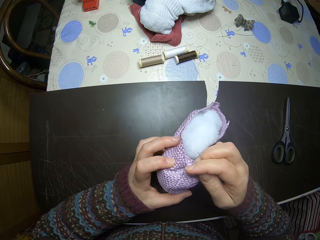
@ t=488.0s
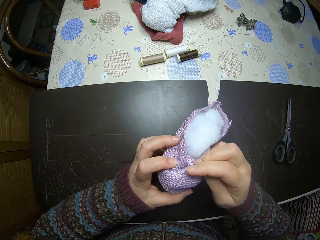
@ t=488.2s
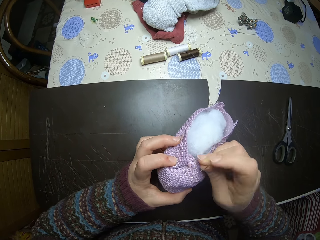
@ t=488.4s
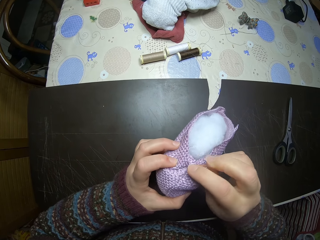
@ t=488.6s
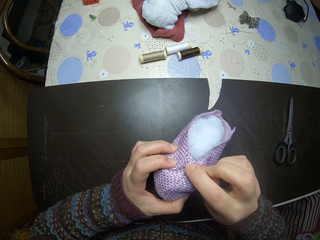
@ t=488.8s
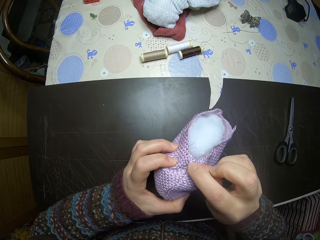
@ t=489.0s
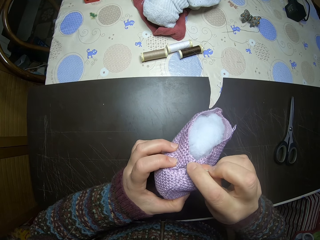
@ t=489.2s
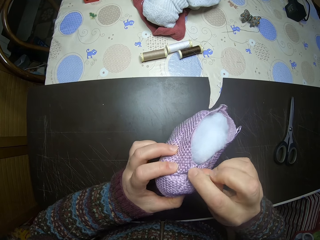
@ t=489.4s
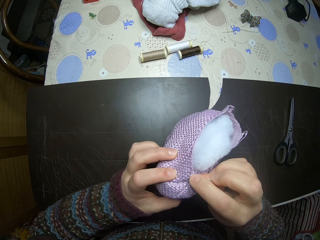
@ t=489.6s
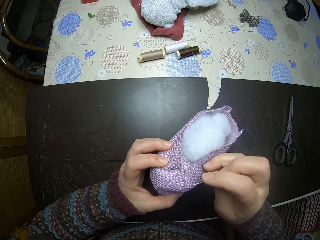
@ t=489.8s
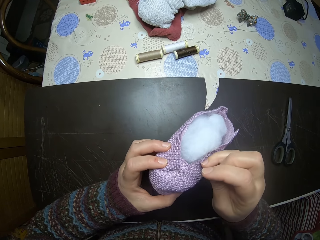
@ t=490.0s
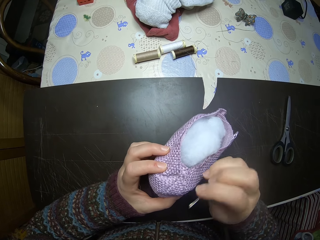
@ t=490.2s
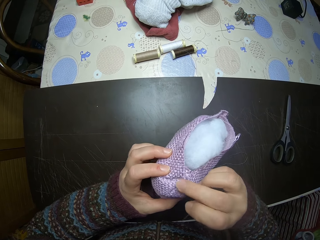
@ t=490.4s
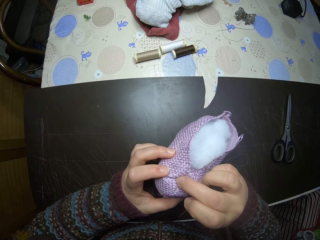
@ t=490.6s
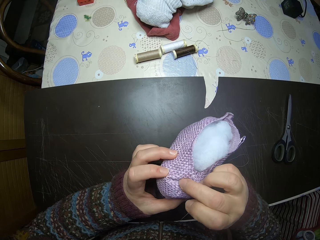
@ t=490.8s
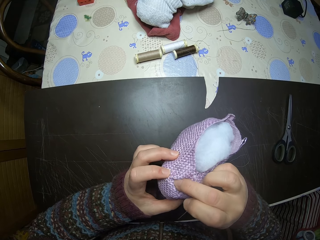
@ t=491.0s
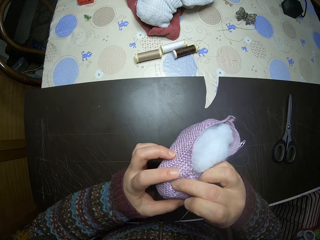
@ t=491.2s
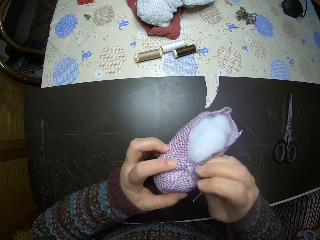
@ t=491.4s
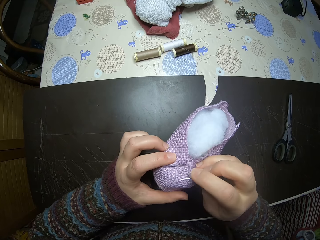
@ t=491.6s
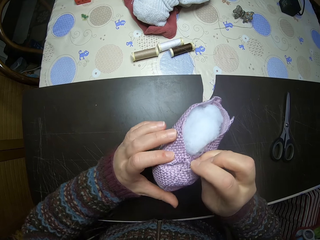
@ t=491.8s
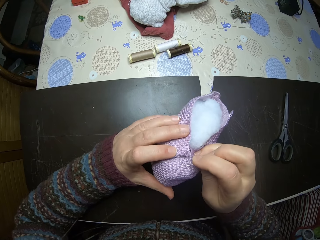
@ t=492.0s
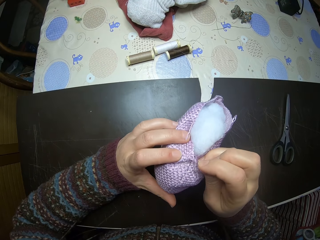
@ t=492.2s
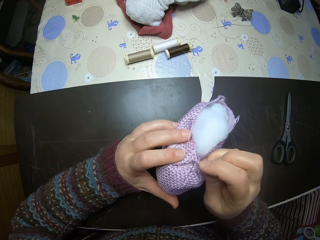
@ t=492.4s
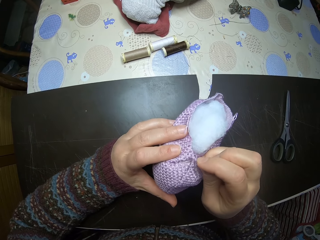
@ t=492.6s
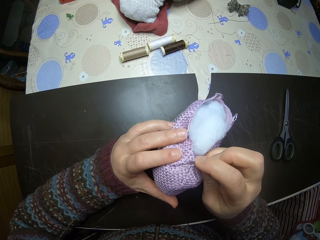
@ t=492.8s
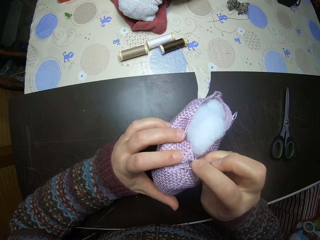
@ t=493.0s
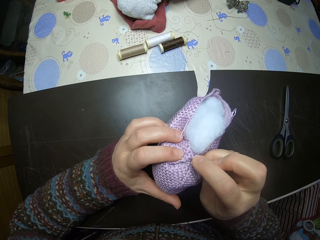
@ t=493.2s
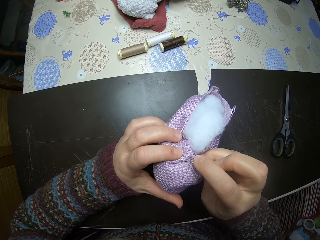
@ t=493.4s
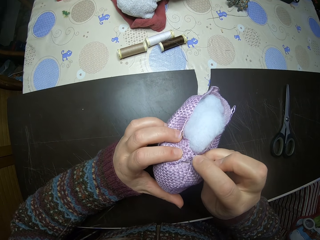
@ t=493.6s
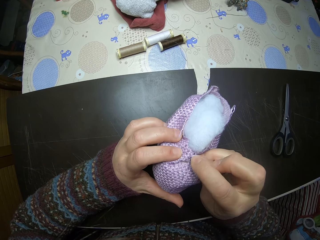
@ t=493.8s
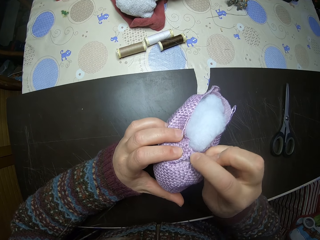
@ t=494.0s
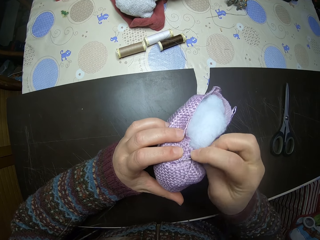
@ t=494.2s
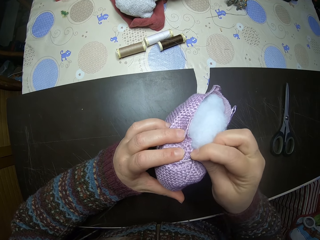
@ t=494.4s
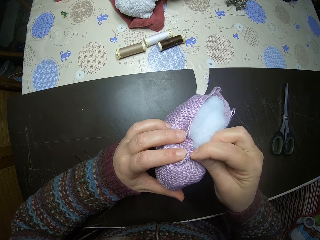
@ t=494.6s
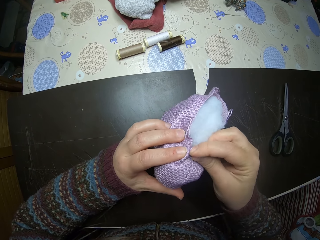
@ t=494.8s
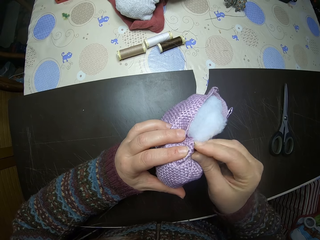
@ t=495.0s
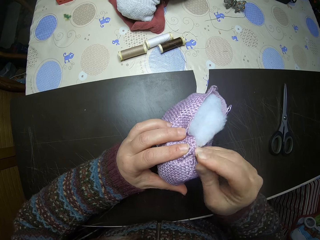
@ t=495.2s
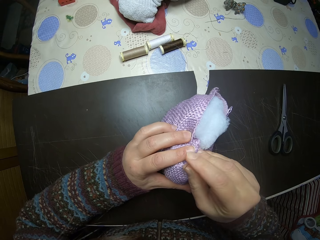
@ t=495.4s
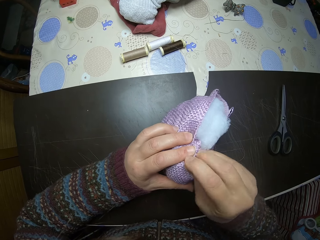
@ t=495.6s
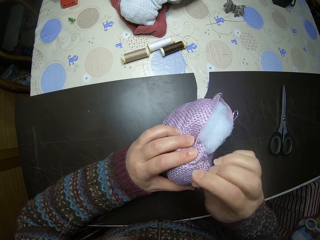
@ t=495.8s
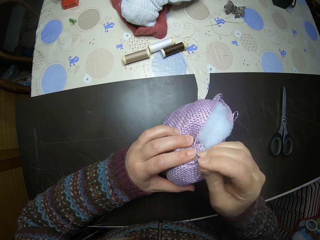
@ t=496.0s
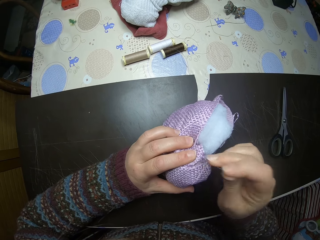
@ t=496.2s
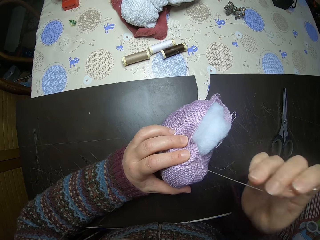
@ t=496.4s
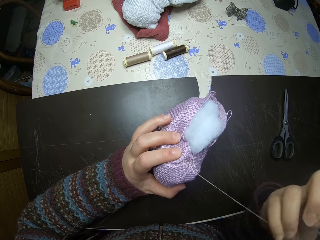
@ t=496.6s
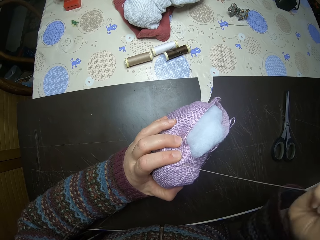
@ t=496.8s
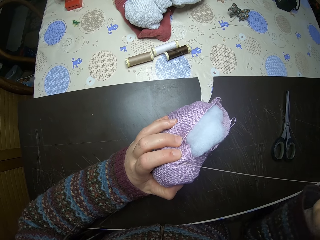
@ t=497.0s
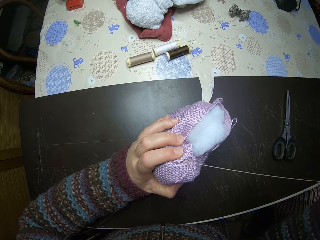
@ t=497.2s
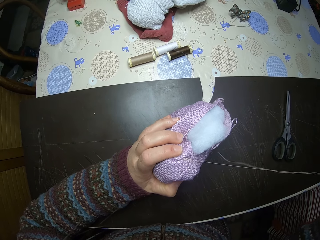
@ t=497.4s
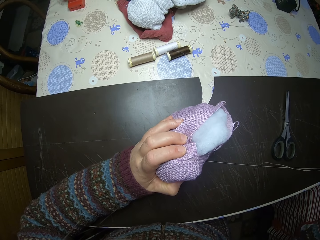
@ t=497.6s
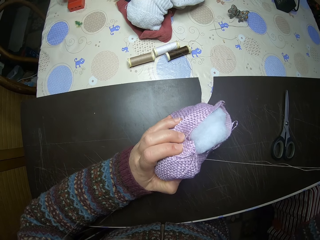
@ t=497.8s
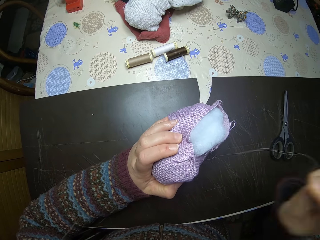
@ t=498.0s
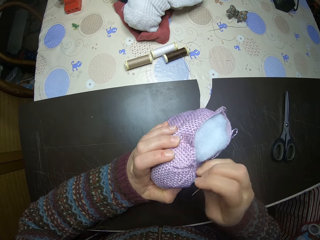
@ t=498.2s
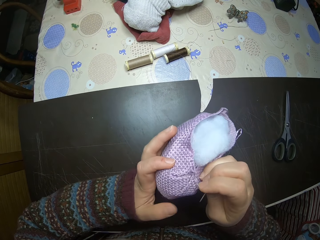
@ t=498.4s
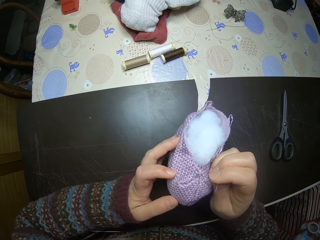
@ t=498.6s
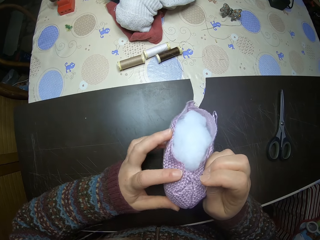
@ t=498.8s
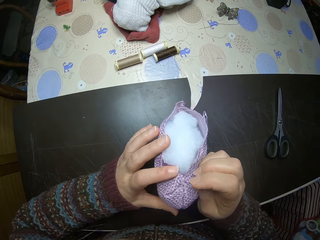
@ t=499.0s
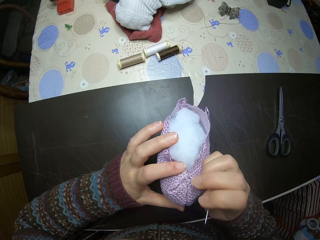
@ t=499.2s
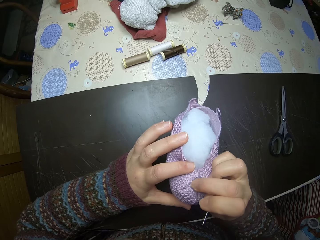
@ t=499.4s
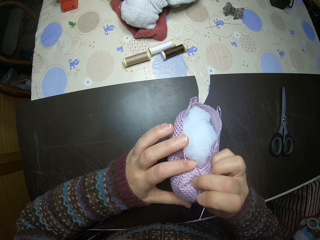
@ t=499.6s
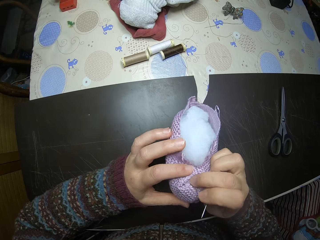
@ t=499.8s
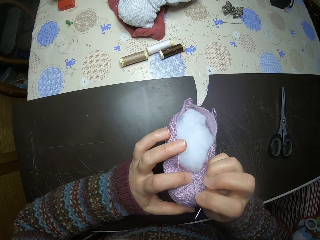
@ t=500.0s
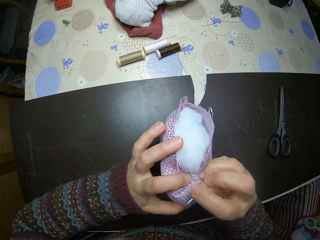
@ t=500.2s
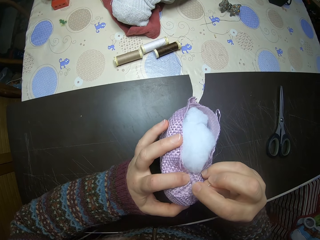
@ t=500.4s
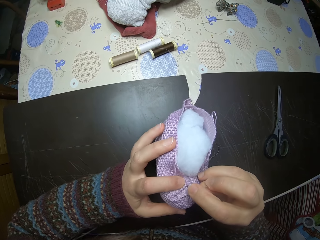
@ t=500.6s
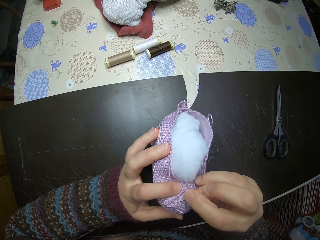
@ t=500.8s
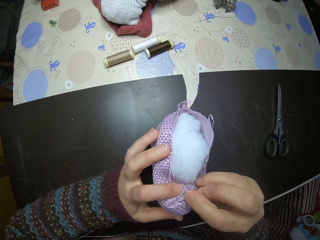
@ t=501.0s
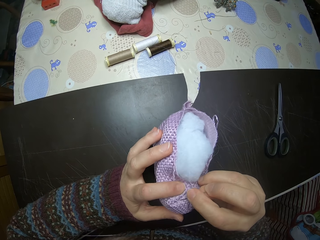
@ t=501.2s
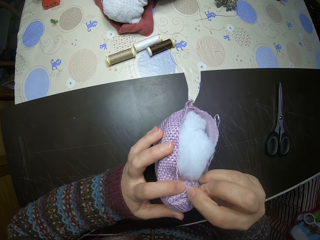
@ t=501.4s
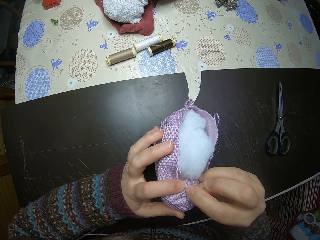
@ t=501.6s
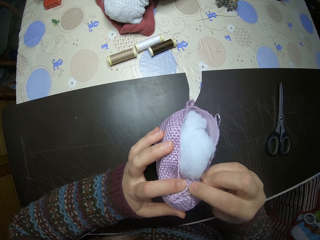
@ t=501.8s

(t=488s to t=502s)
The camera wearer sews the stuffed animal with a thread and needle. She turns the stuffed animal with her hands. She aligns the stuffed animal fabric with her fingers.

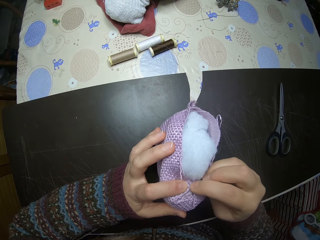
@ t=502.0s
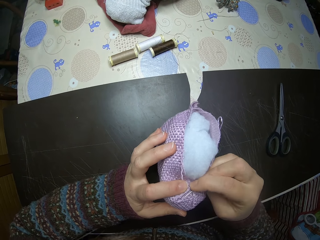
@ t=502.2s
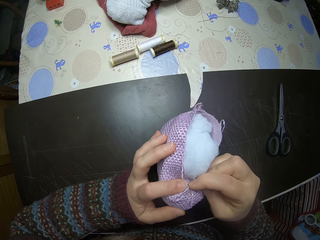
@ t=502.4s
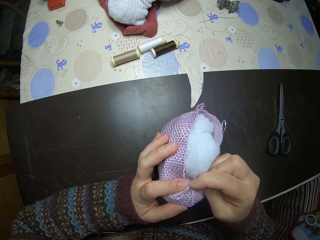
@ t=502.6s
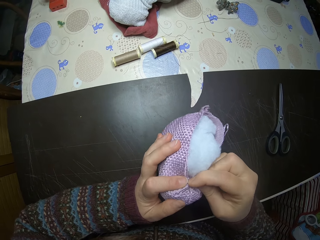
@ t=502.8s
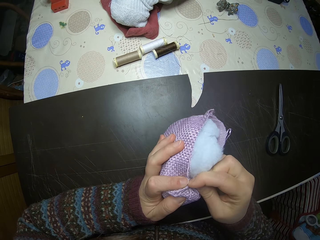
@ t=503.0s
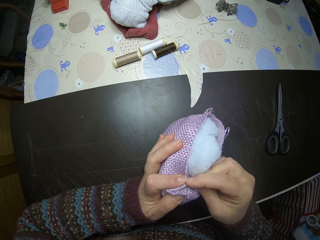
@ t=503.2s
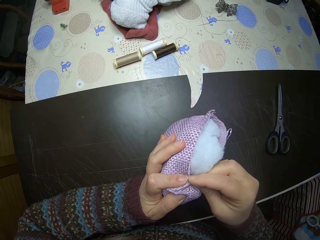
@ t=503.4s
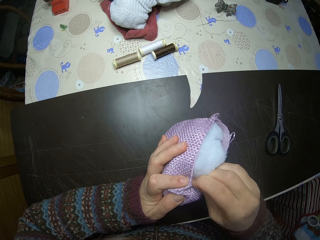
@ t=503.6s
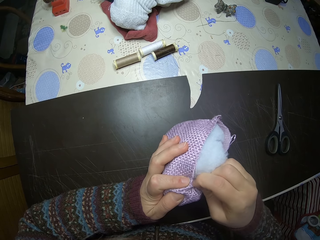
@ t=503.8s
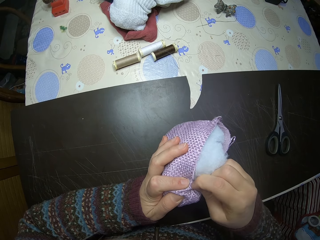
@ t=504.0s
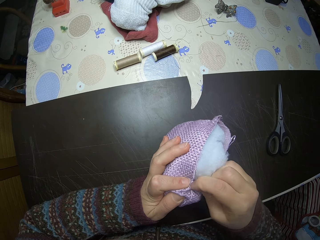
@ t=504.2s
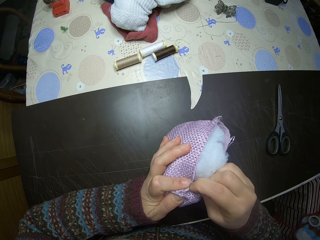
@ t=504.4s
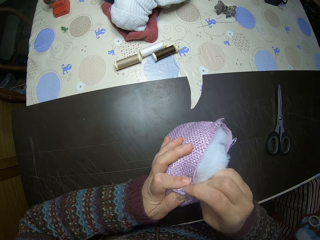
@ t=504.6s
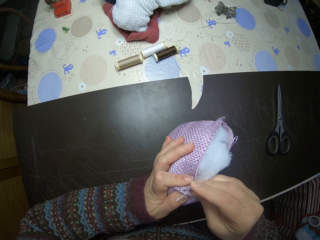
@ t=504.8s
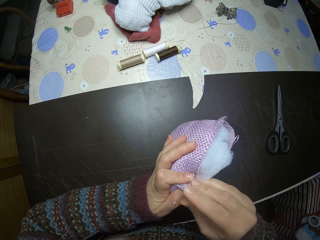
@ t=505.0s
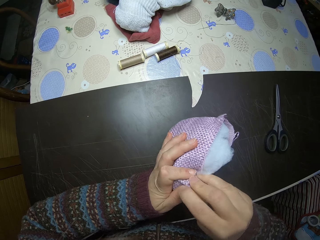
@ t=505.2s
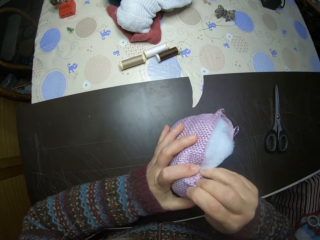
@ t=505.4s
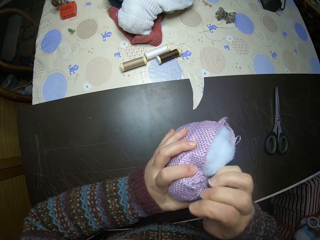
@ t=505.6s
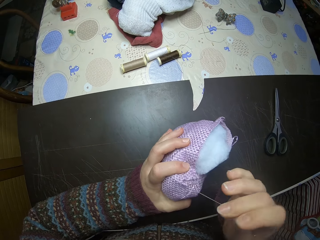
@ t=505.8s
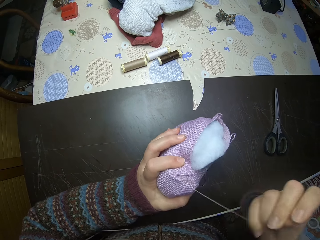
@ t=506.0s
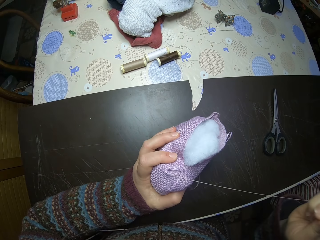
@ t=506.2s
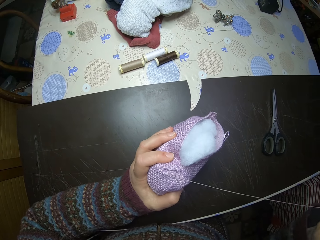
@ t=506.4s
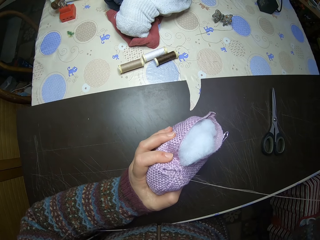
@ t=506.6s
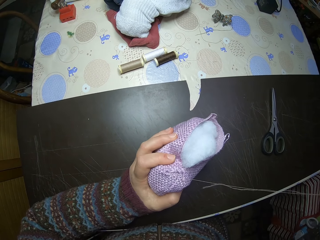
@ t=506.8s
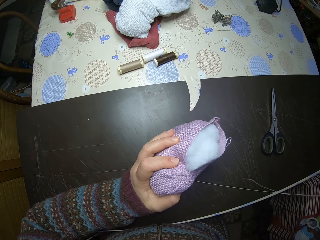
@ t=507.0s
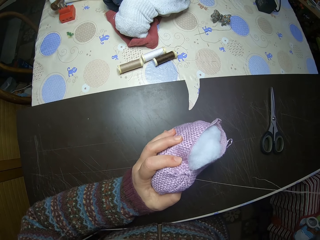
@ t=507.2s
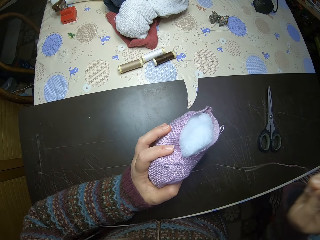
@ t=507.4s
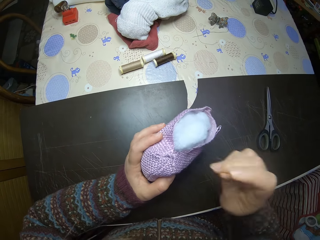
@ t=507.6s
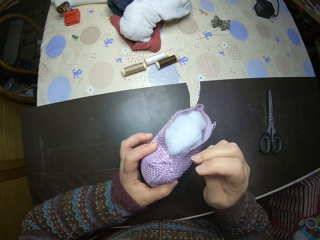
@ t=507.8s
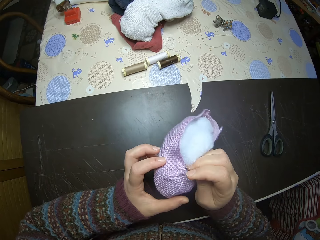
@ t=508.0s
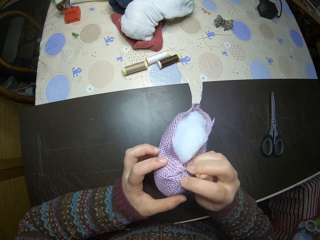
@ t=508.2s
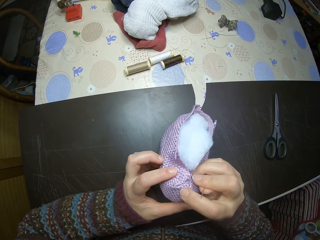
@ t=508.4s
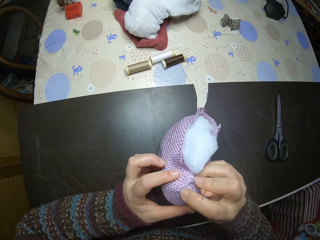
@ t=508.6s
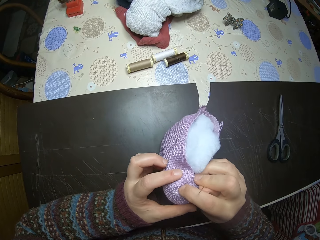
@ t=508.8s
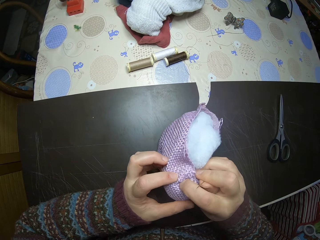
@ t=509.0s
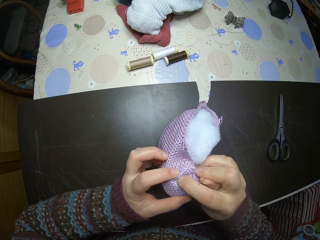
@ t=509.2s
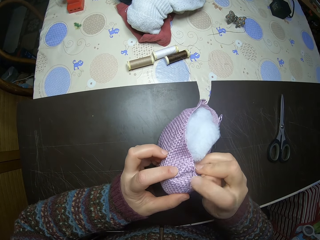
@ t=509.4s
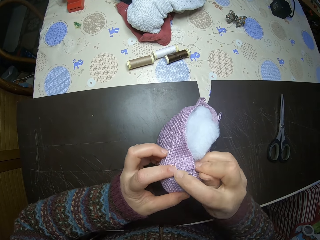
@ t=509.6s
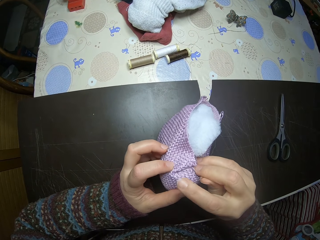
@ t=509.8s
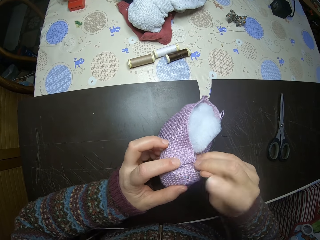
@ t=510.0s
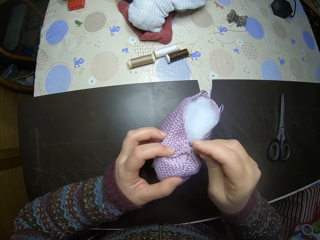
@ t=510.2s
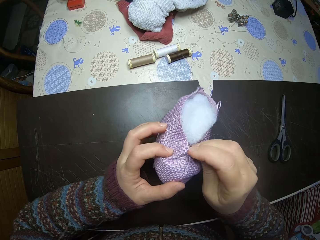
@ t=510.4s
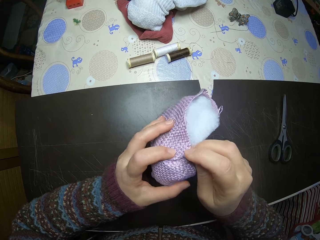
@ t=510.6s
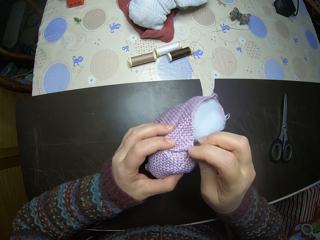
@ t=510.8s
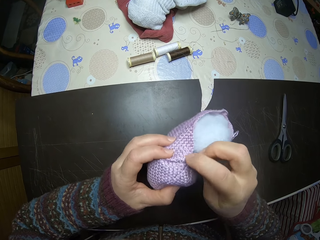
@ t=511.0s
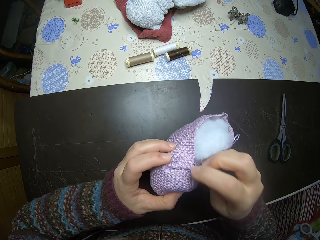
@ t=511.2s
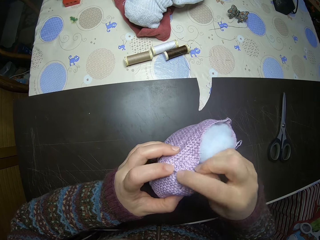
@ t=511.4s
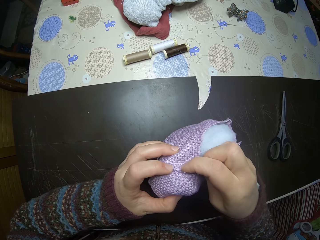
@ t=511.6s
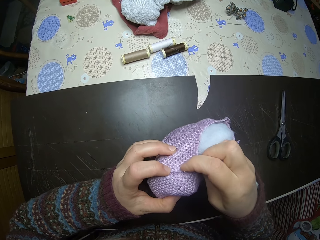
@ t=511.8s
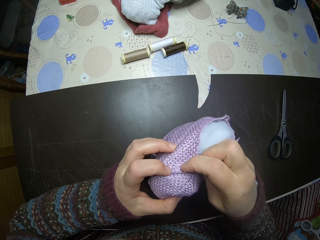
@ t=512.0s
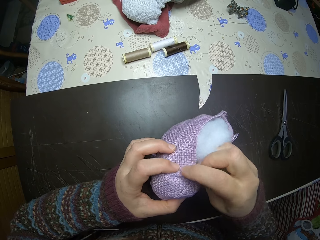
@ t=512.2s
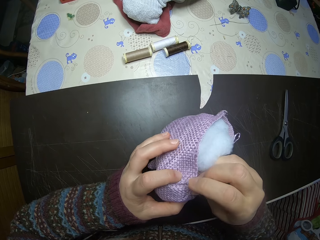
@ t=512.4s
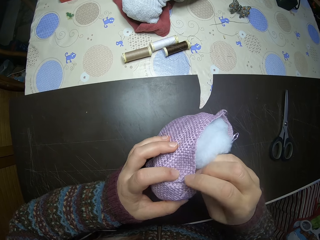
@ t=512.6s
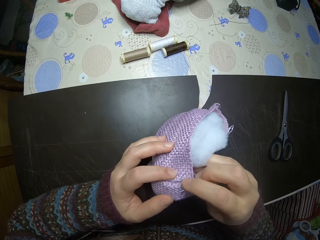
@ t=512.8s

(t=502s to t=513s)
The camera wearer sews the stuffed animal with a thread and needle. She touches the stuffed fabric. She aligns the stuffed animal fabric with her fingers.
